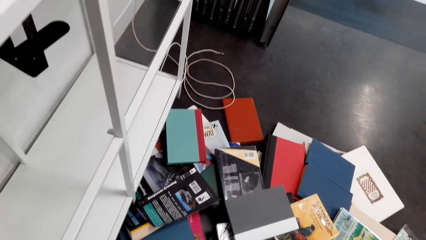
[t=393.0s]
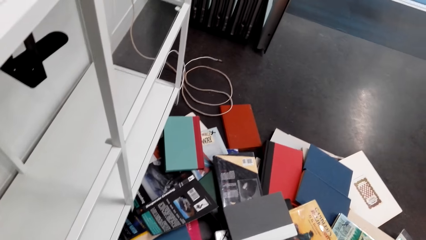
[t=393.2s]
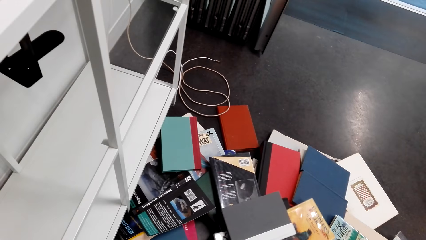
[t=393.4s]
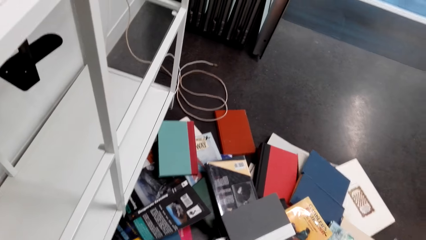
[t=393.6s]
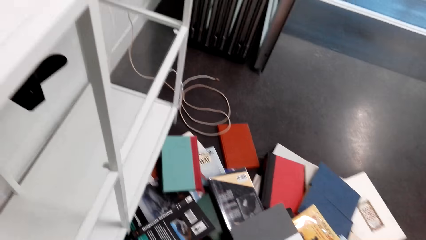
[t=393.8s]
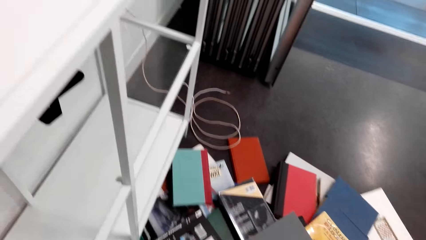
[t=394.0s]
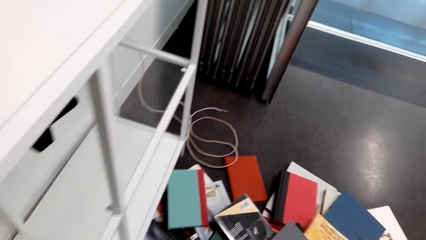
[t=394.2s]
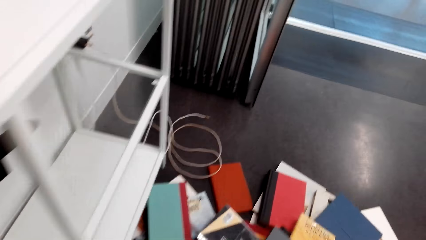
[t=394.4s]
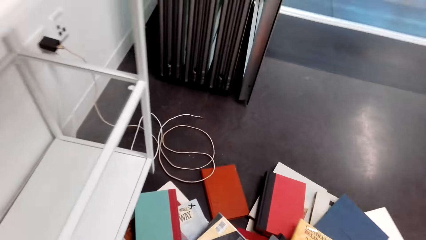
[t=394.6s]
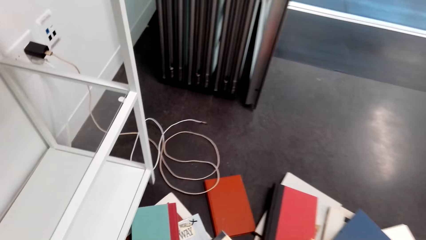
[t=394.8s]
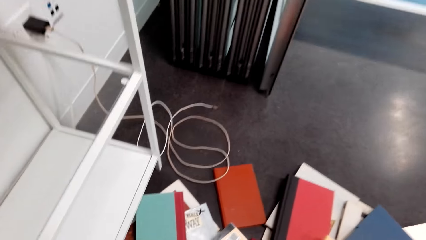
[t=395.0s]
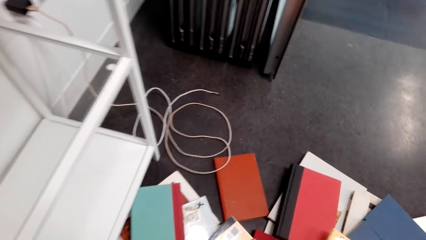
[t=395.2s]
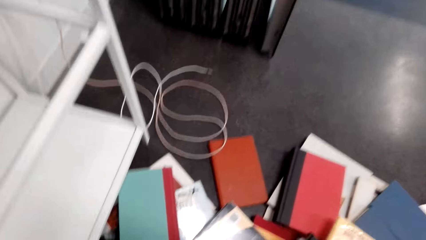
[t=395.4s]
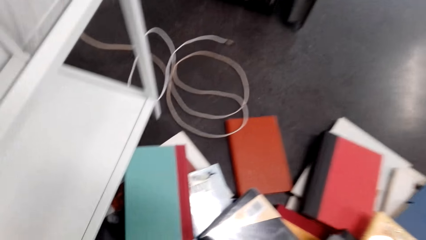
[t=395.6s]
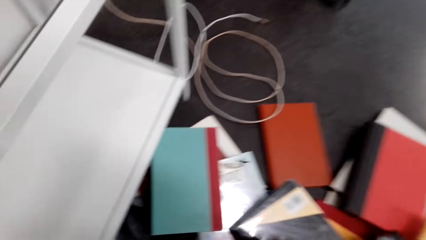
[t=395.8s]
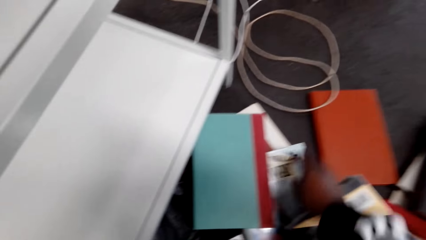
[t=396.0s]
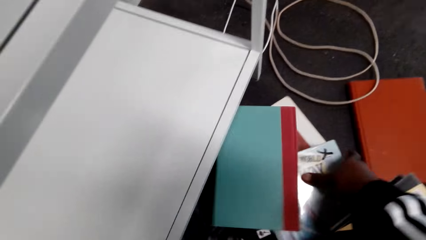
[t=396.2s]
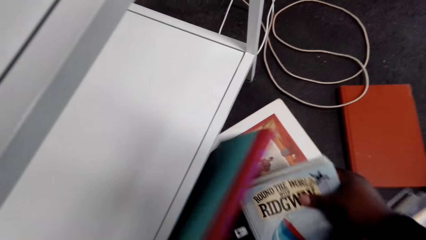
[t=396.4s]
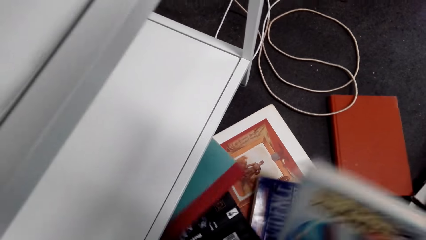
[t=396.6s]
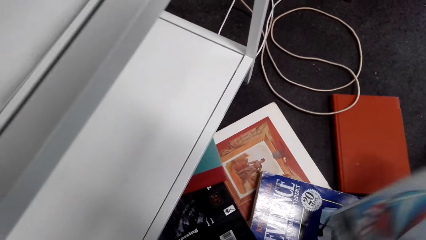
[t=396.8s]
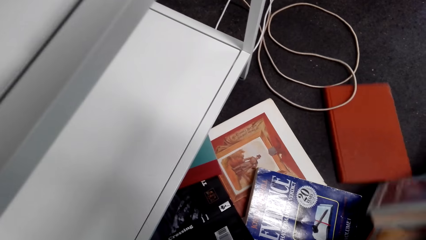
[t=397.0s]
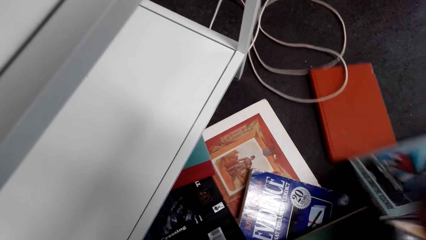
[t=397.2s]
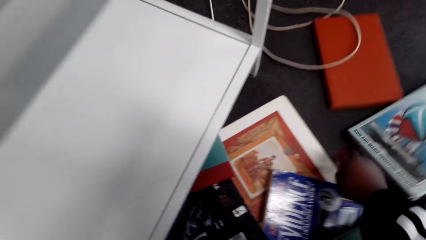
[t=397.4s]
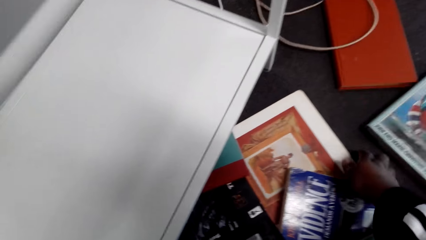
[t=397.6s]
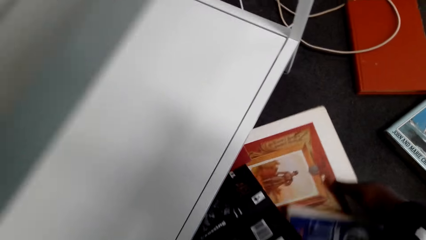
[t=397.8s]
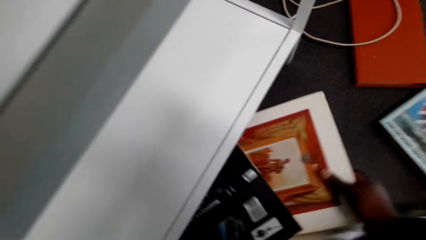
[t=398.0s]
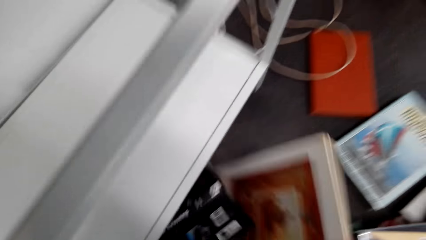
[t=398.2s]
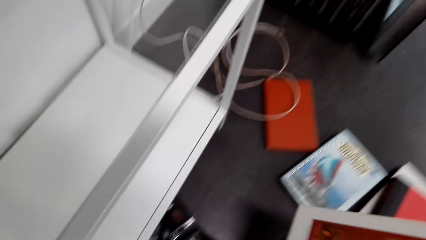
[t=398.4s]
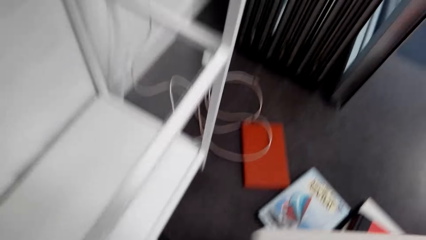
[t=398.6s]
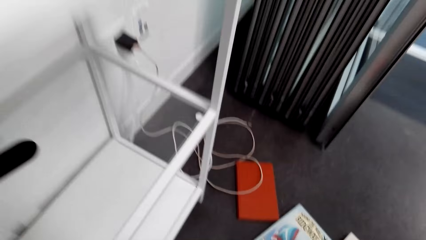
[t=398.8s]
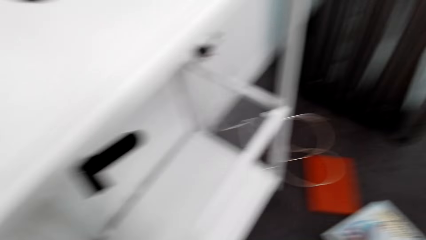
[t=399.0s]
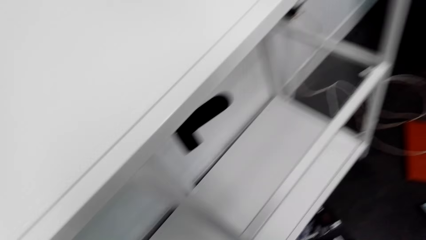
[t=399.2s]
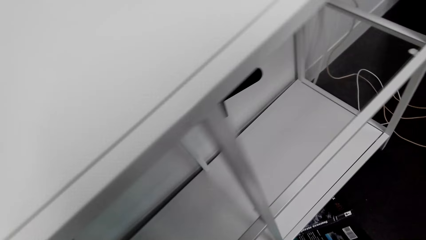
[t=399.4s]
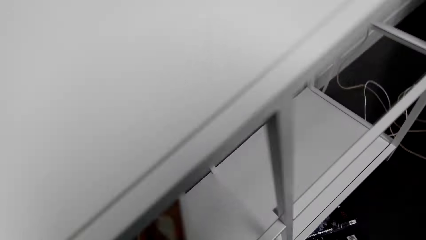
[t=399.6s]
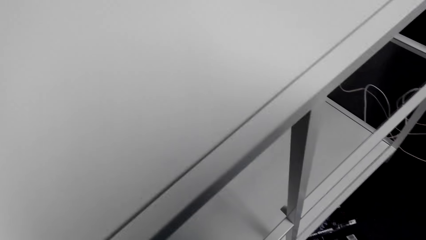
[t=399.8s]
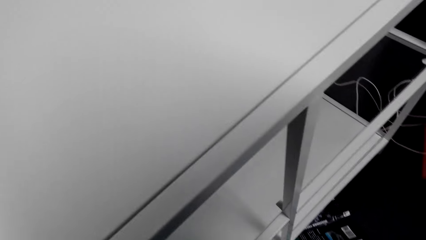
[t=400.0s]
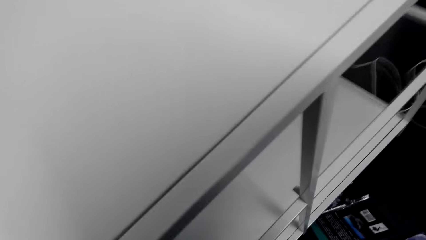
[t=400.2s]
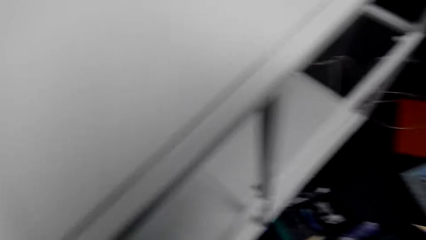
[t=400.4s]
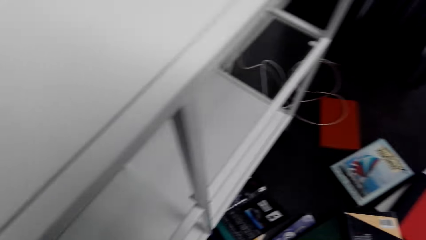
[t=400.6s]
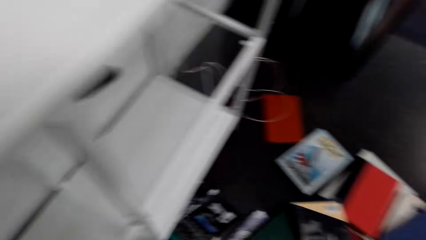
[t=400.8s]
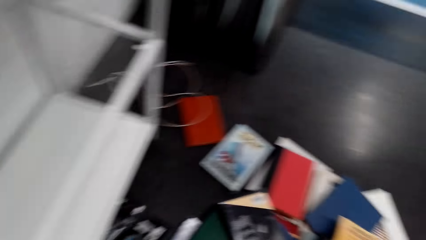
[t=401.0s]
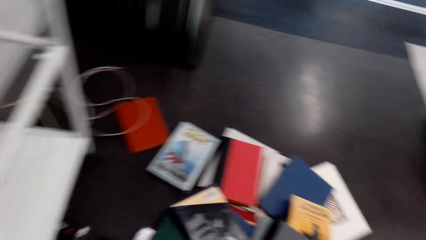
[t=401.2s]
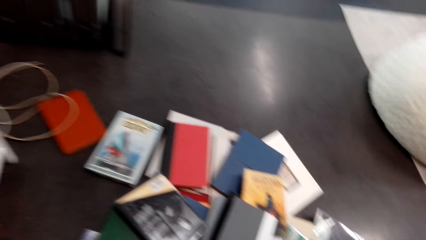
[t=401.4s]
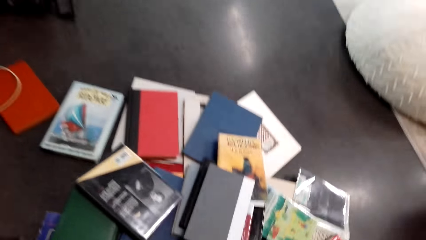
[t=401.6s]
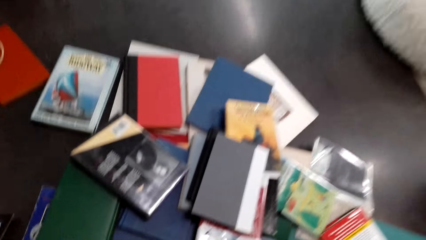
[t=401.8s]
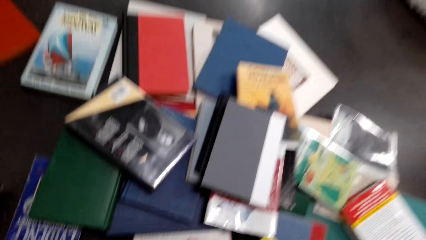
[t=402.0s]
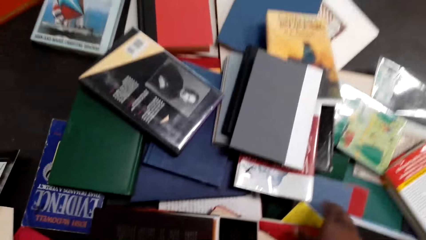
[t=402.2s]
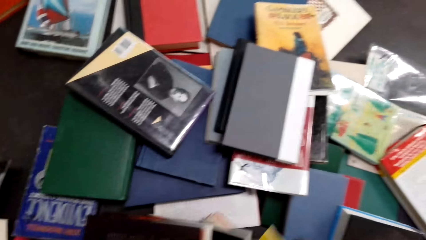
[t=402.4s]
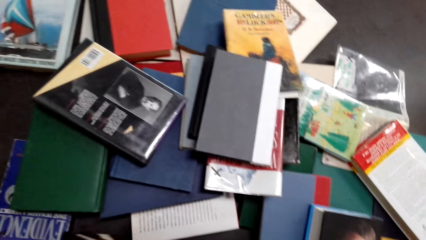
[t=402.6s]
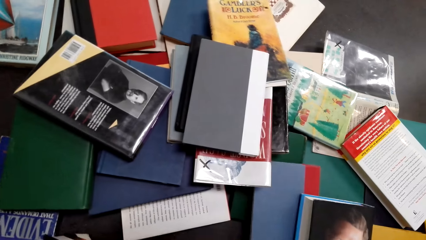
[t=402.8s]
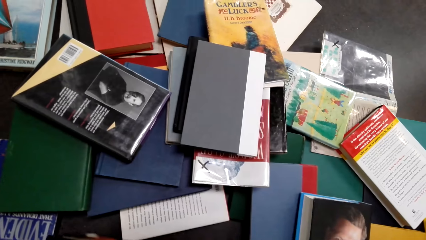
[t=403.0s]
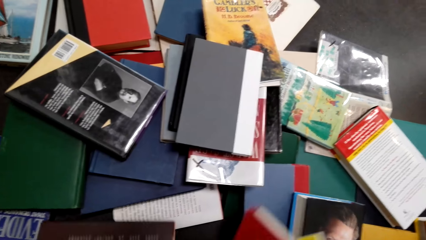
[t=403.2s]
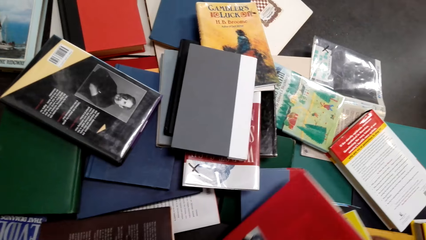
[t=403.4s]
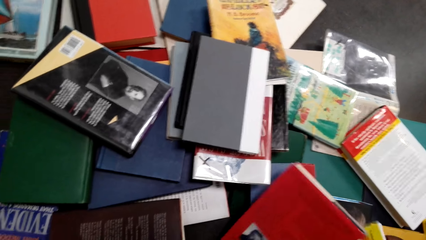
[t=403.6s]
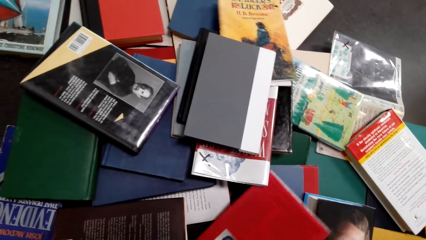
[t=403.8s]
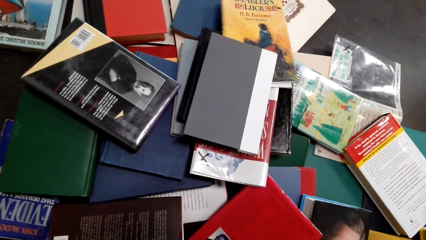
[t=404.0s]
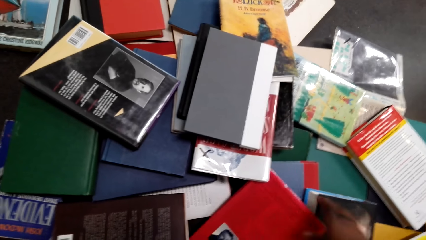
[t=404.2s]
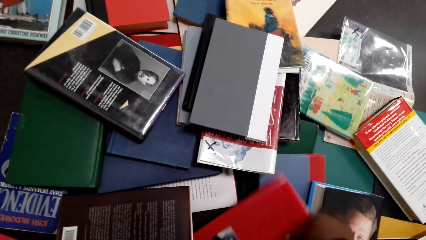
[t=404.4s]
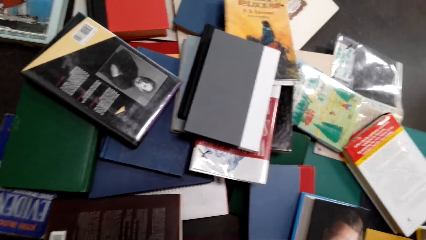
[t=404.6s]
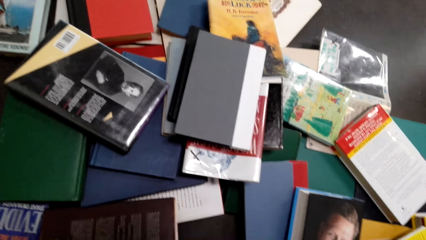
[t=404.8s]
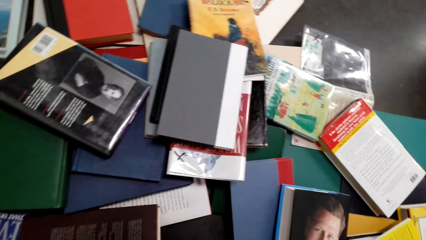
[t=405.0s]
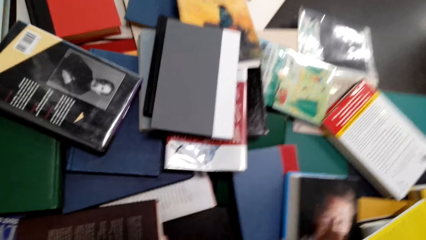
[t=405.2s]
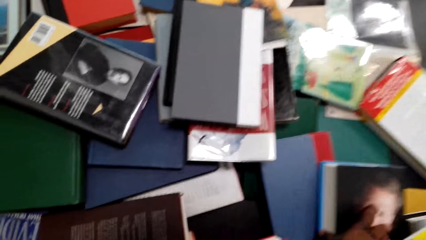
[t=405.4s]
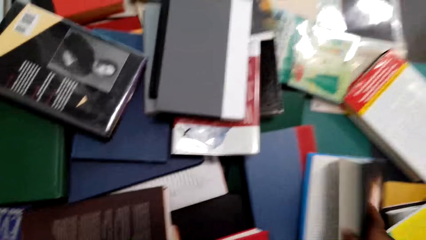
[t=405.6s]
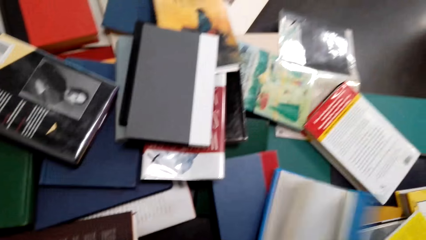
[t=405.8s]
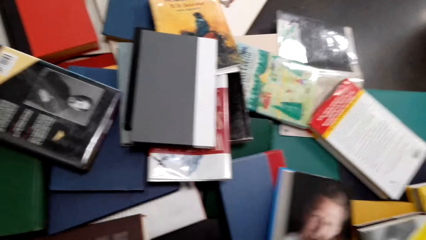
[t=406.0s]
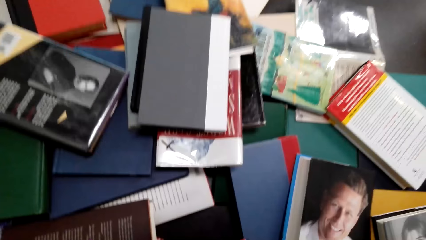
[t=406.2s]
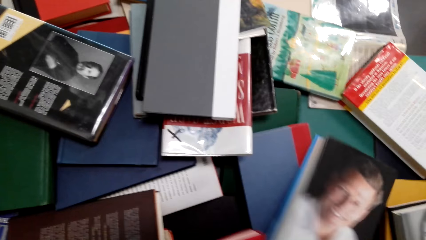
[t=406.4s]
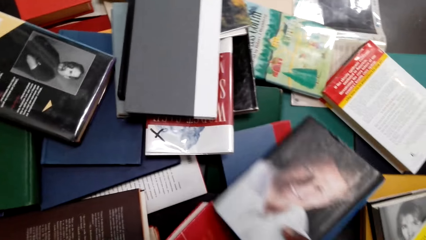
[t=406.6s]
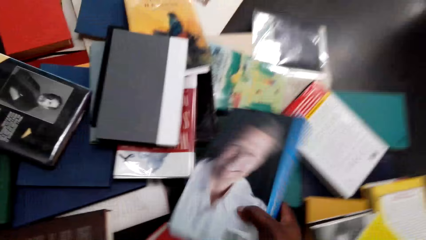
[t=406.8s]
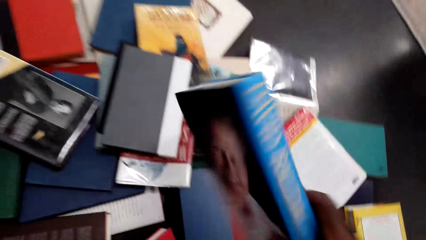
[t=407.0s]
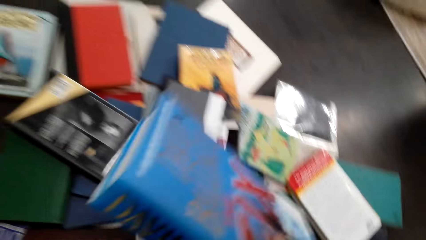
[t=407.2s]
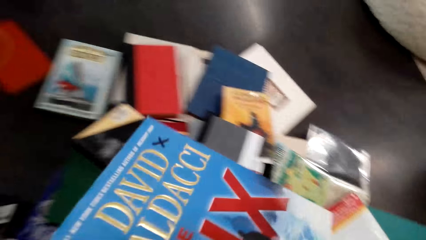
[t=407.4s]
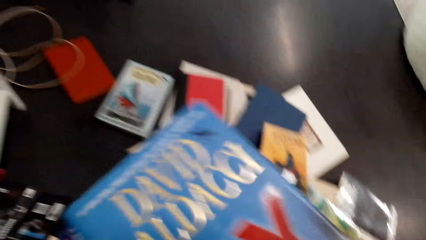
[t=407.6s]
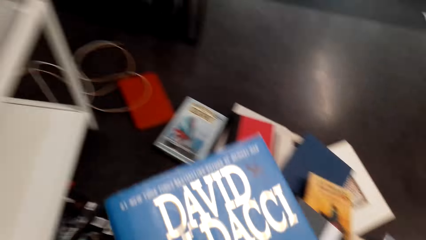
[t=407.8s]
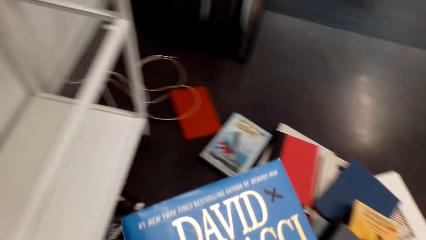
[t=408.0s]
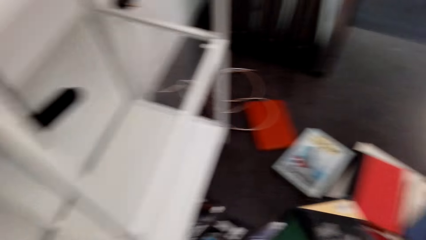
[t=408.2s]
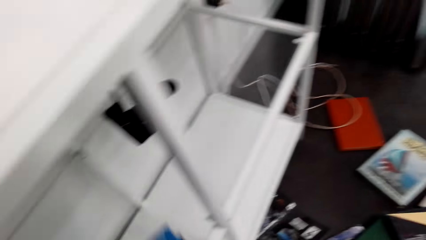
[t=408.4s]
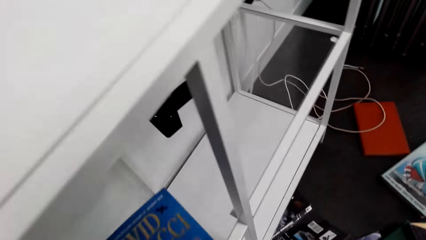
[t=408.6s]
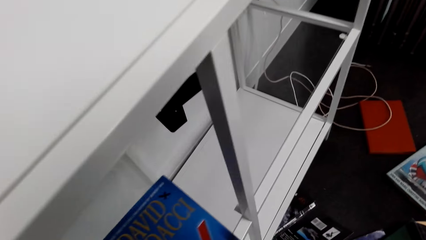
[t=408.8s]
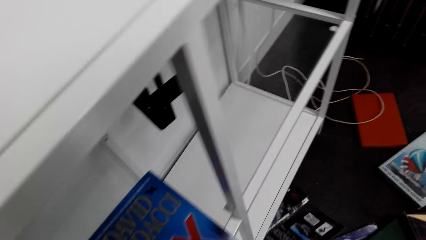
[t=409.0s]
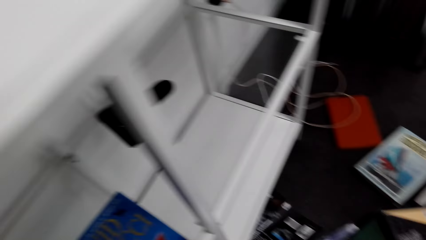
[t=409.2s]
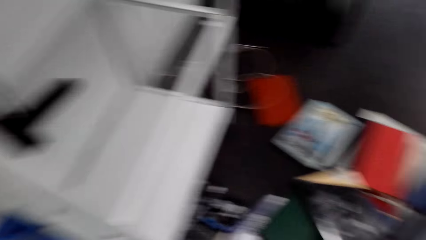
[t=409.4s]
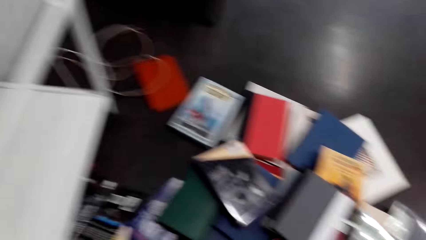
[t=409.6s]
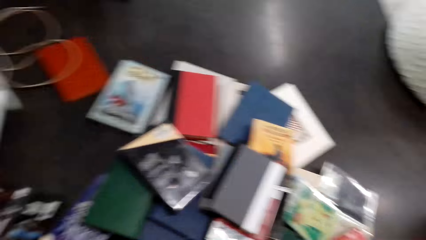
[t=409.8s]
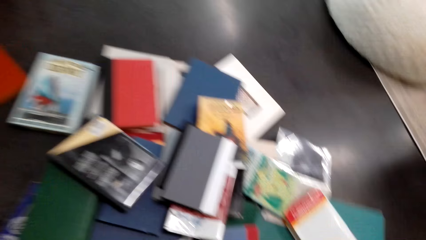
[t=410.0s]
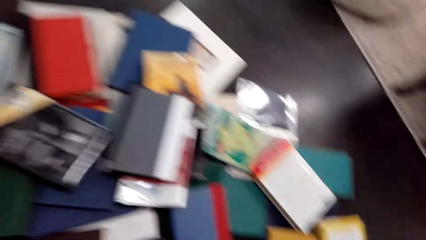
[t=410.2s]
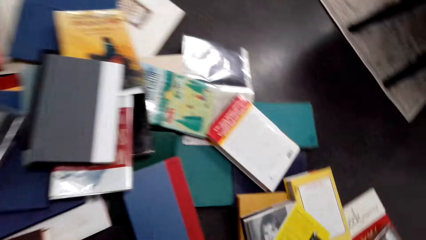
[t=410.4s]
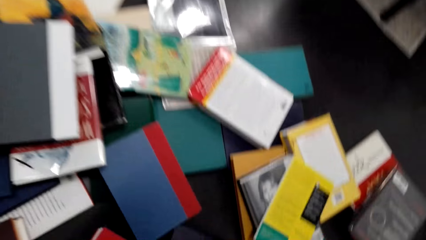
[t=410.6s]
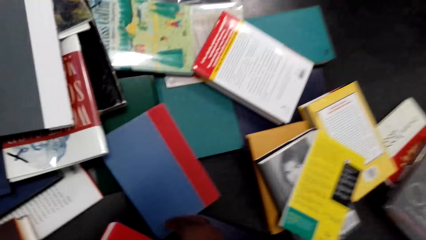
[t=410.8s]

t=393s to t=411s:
The camera wearer adjusts books on the floor. They adjust a book on the floor. They pick up a book. They pick up a book on the floor. They put the book in the bookcase. They select books on the floor. They pick up a book repeatedly. They put the books in the bookcase.
